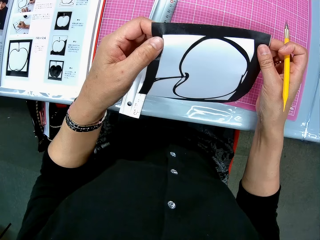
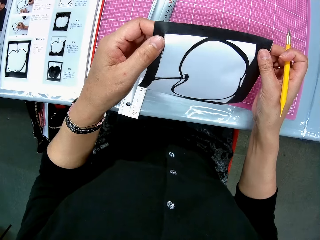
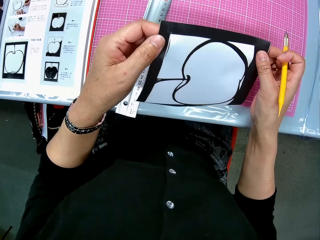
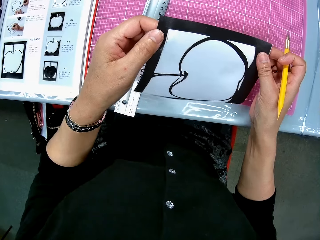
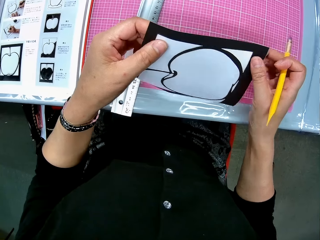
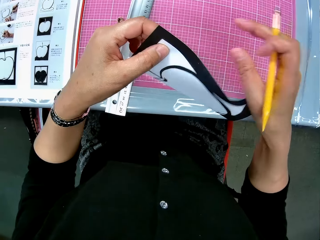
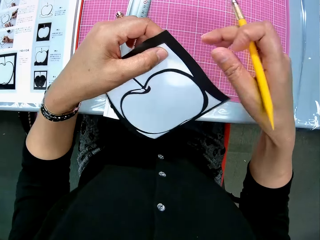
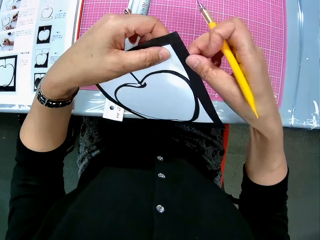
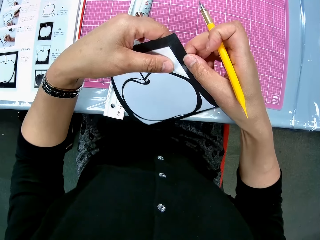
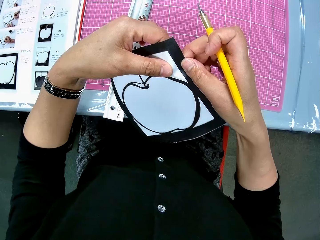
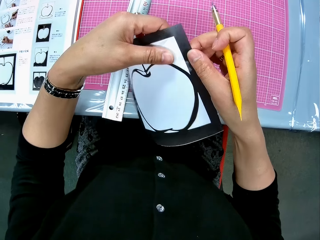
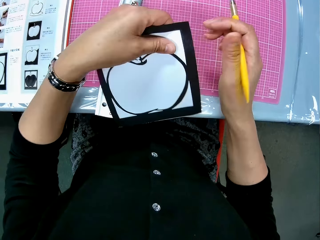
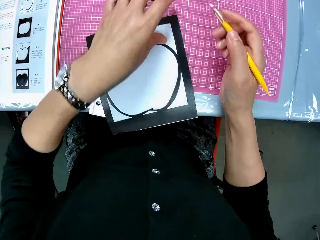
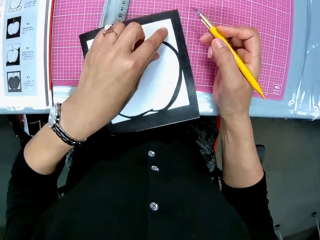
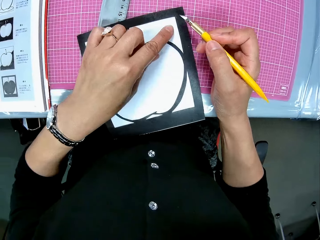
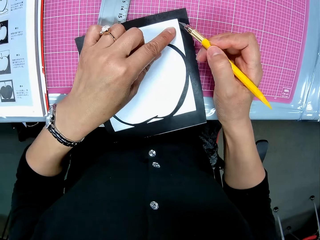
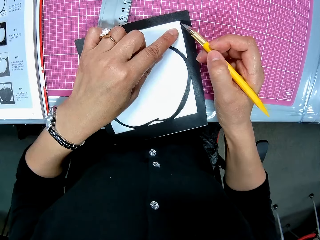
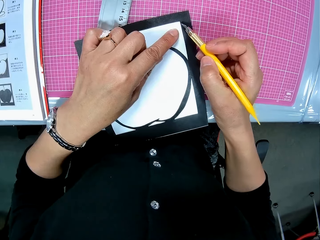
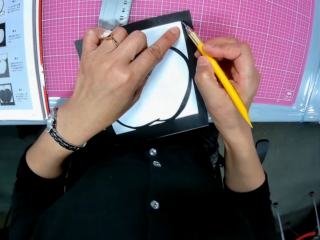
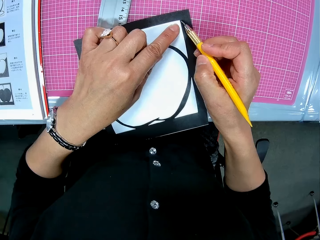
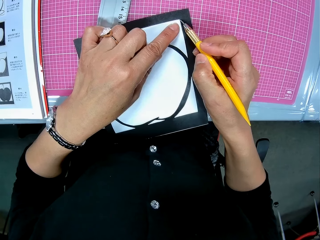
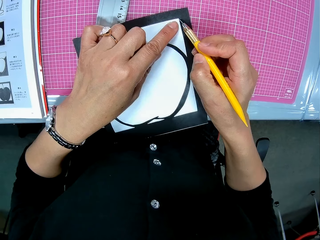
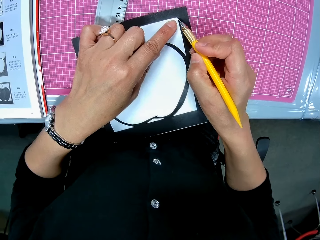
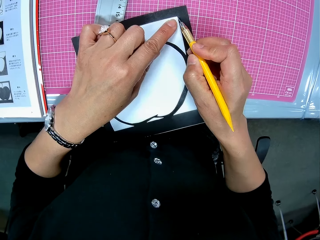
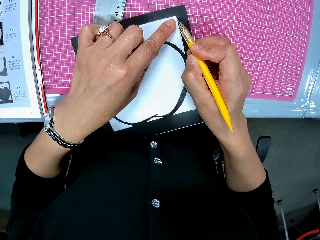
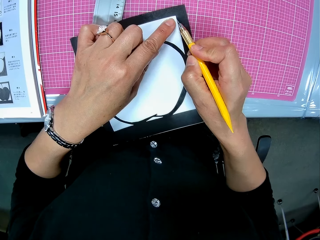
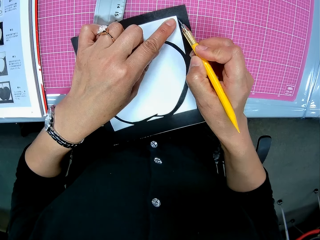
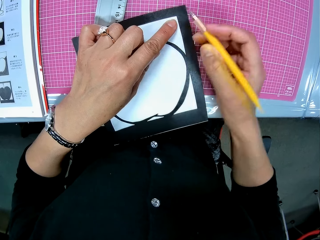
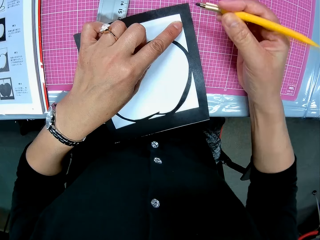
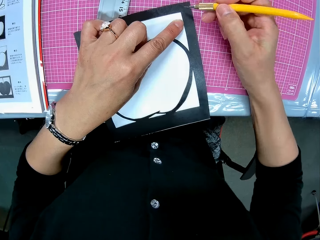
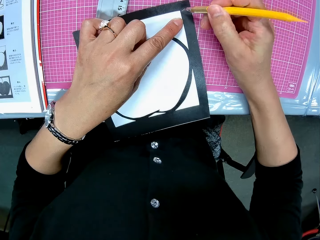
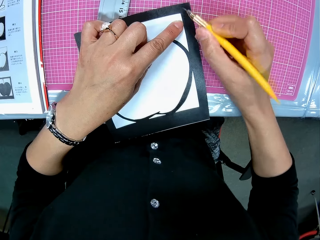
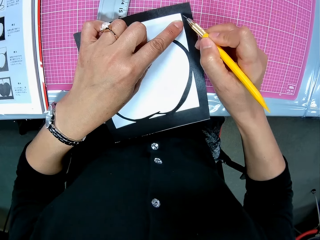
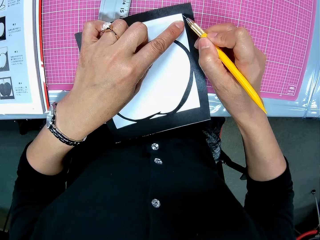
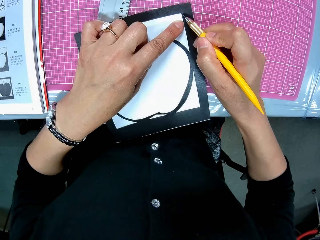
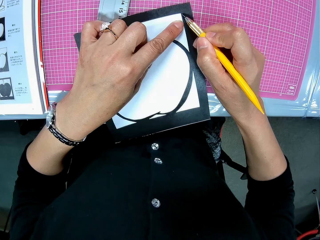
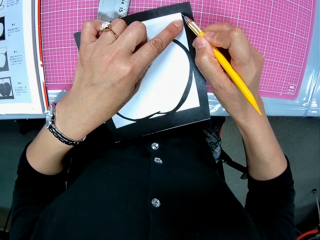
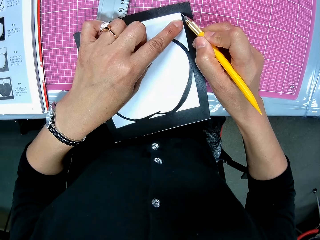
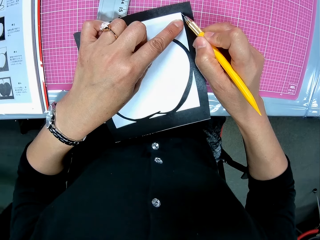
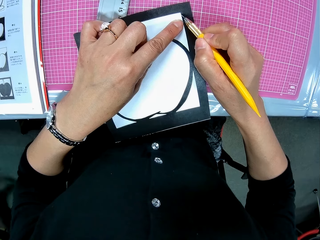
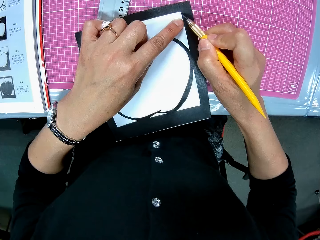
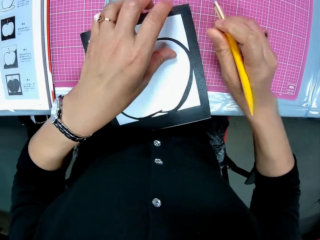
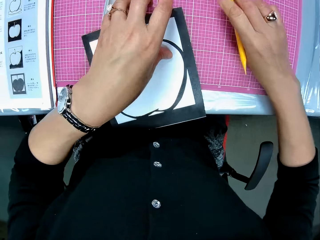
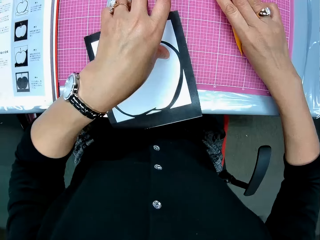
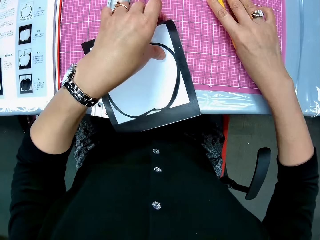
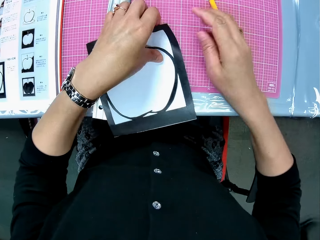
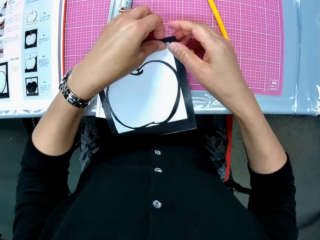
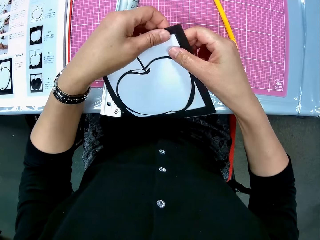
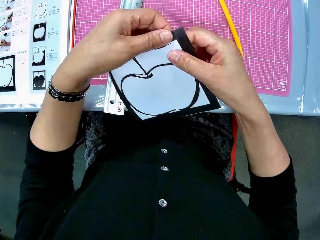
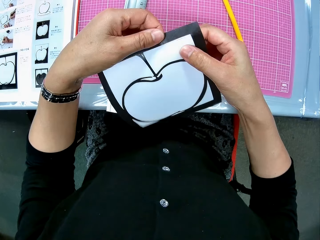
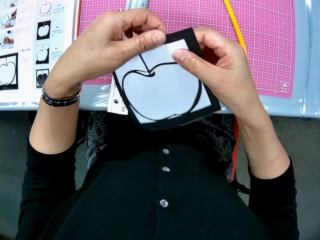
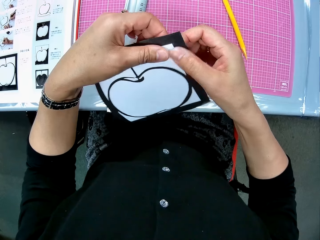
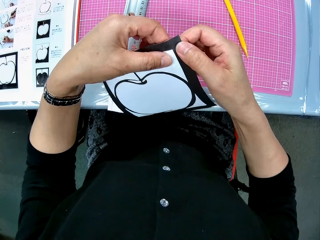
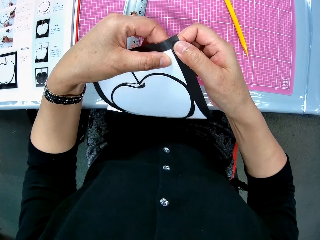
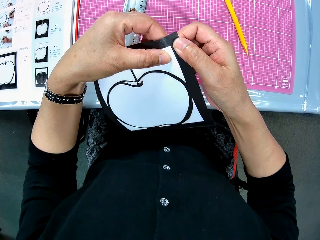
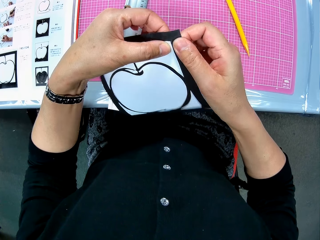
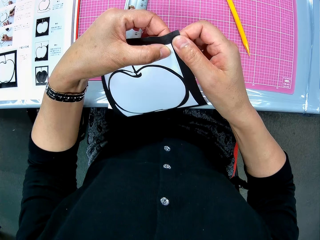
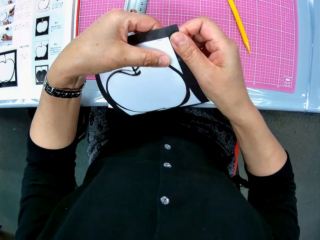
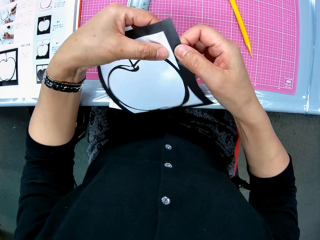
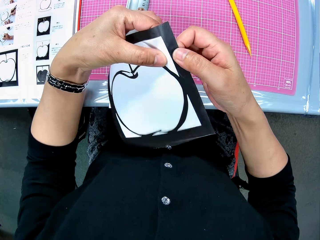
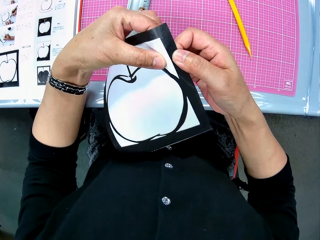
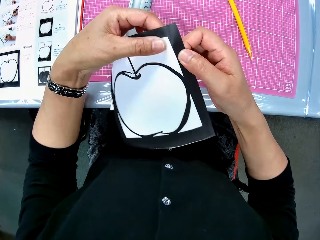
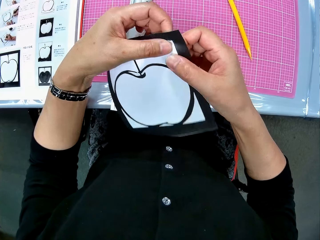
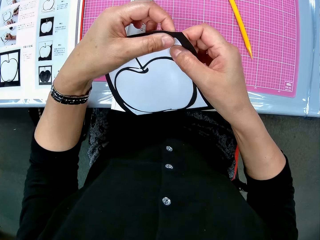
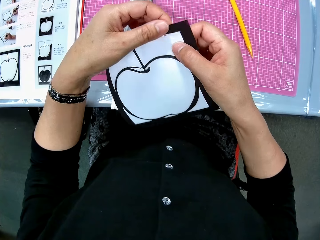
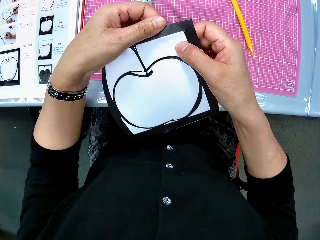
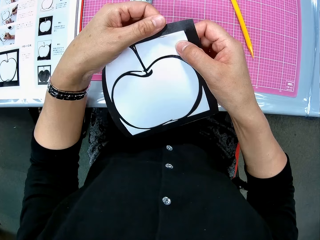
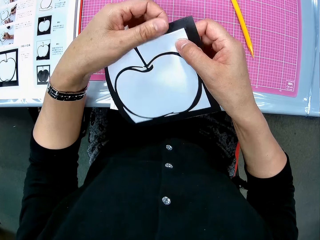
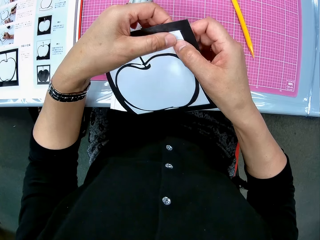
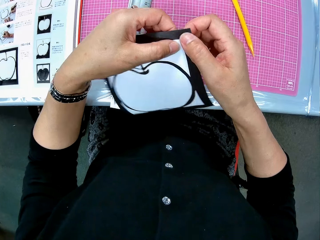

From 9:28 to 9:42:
The camera wearer drops the drawing sheet on the table. He cuts the drawing sheet on the table with the cutter. He drops the cutter on the table. He picks up the paper from the mat. He examines the drawing sheet with his hands. He pulls the cut off paper.

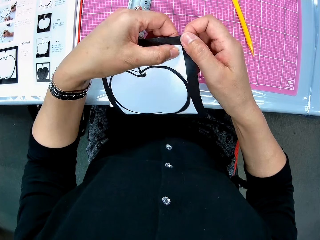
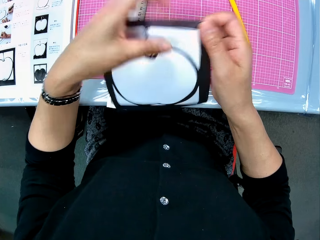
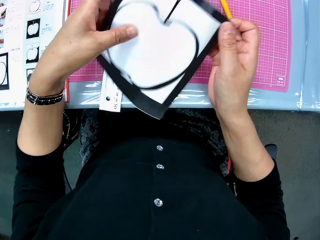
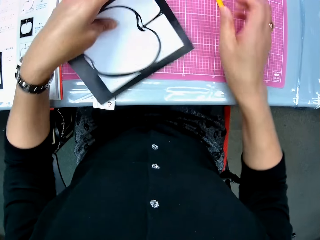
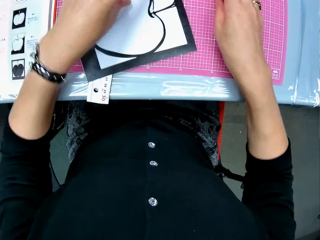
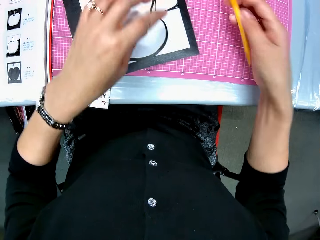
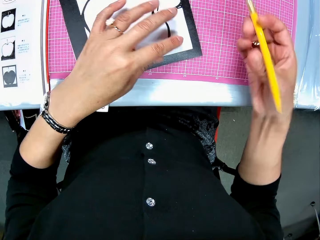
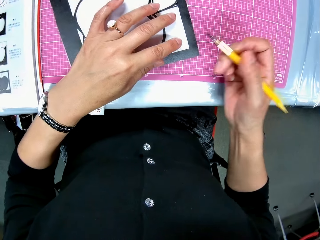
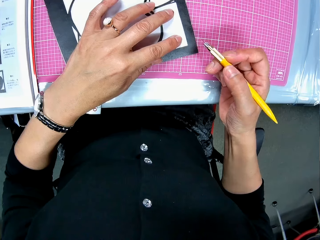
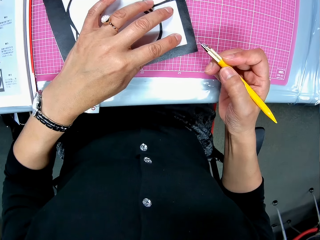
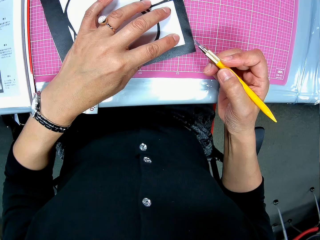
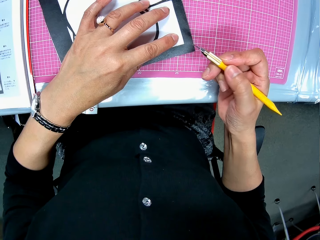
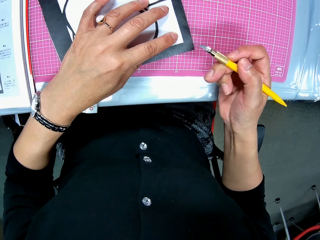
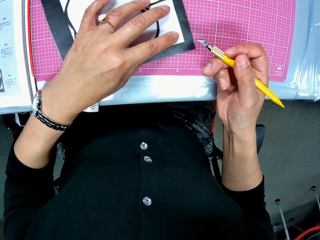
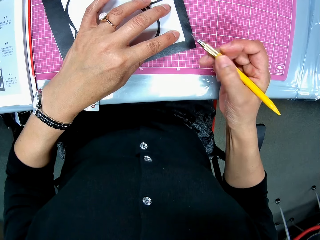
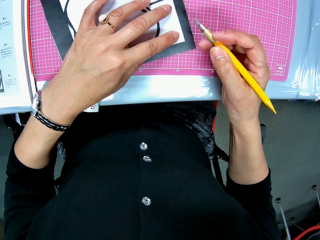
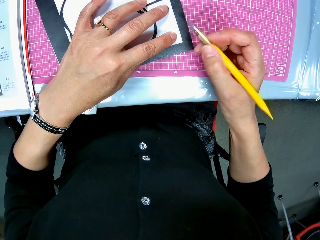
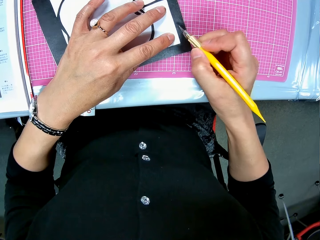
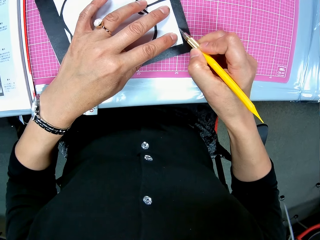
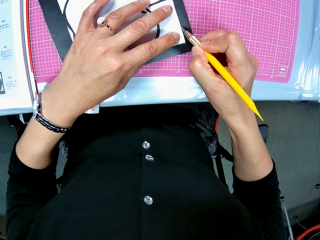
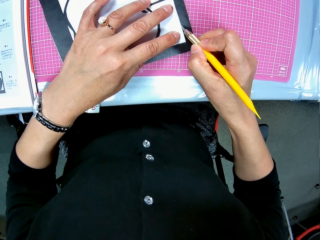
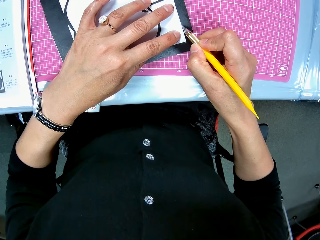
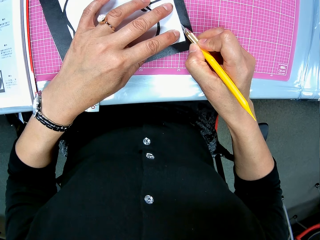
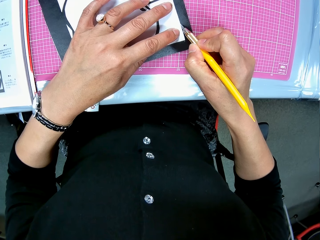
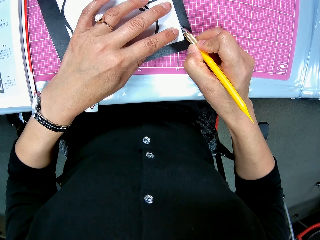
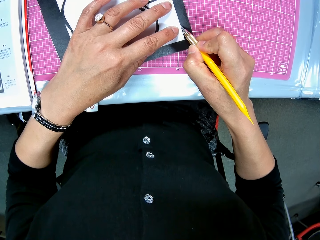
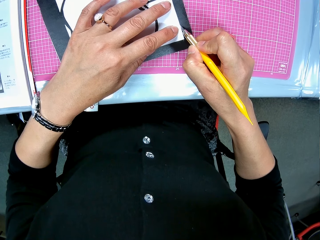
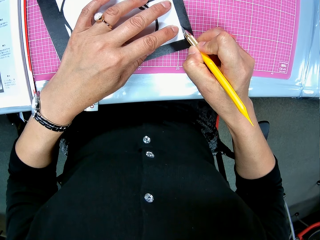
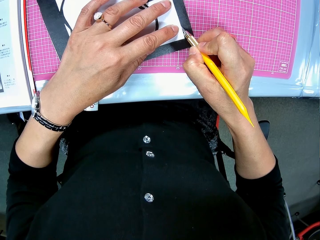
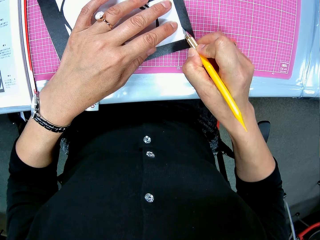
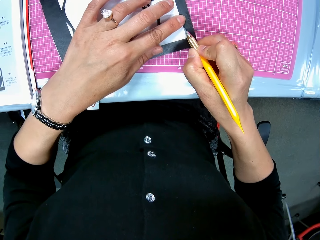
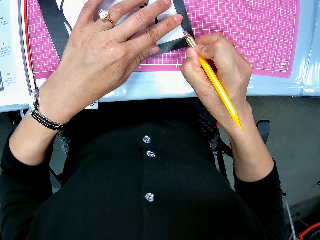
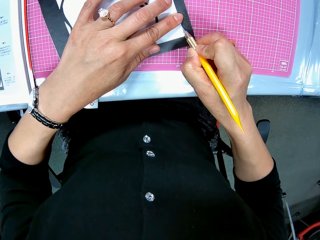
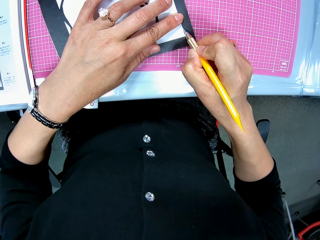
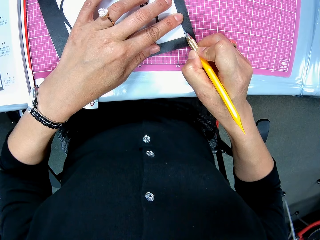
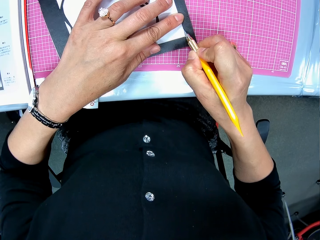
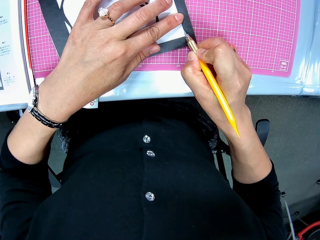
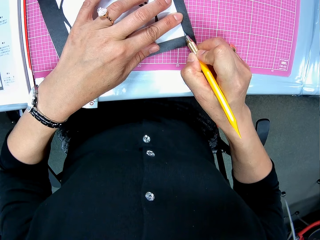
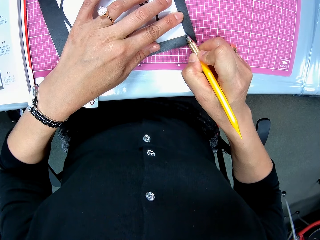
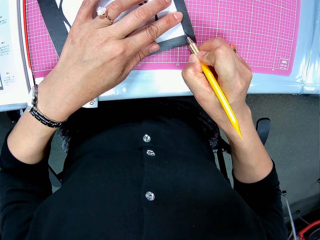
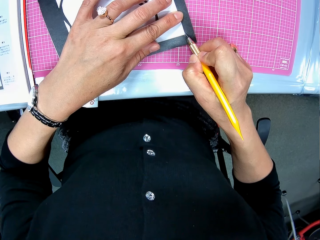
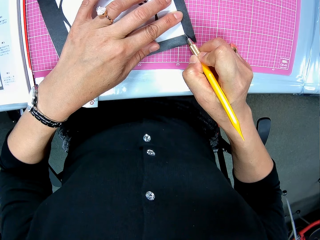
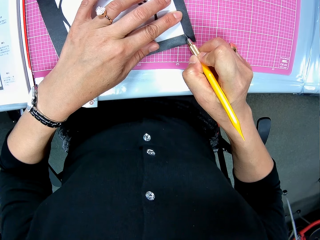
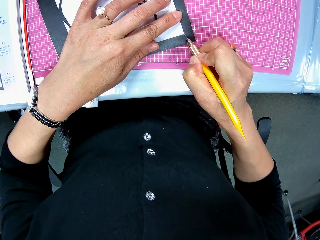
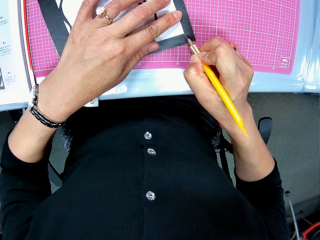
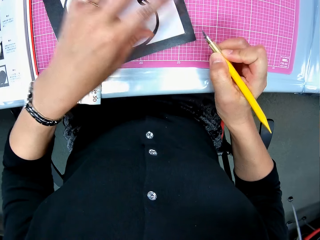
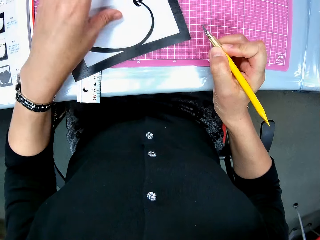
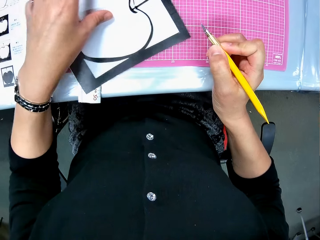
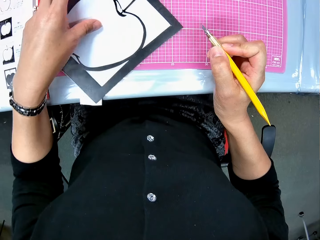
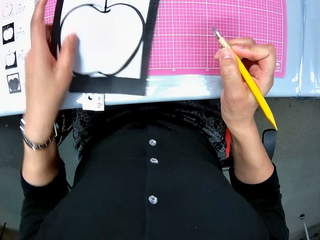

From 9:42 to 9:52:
The camera wearer drops the drawing sheet on the table. They drop the cutter on the table. They pick up the pen knife from the mat. They cut the drawing sheet on the table with the cutter.
